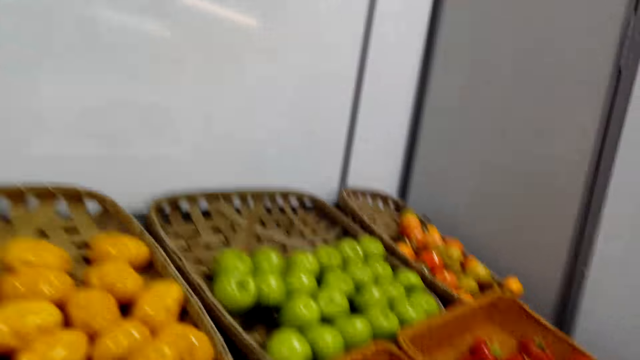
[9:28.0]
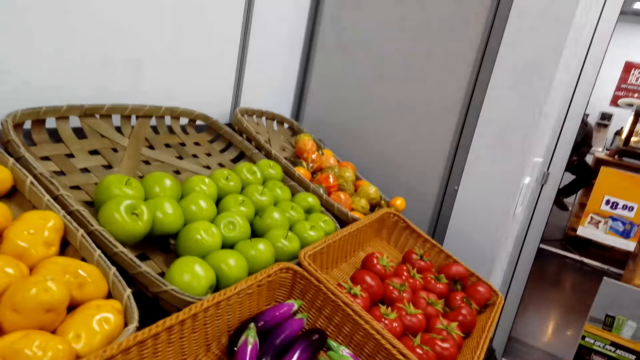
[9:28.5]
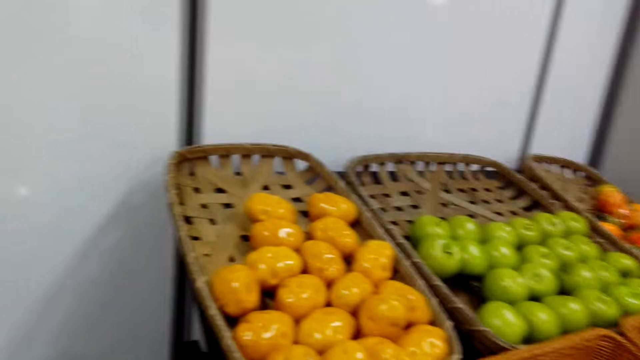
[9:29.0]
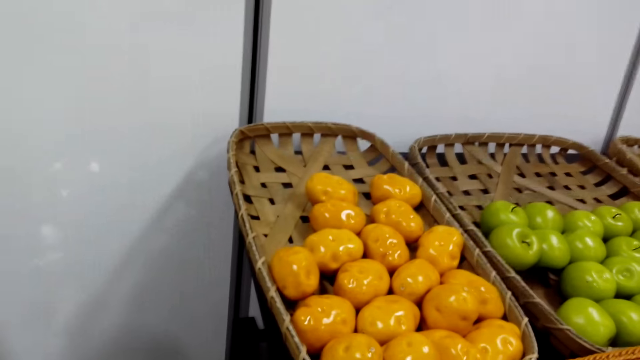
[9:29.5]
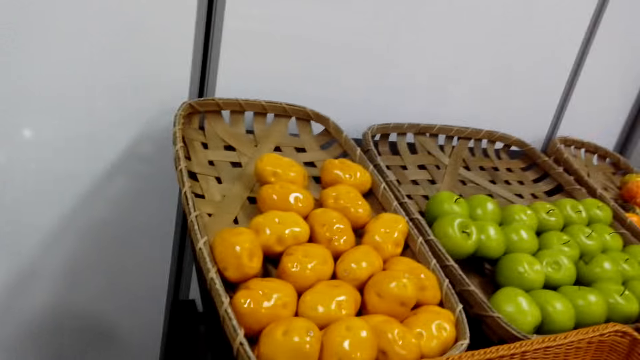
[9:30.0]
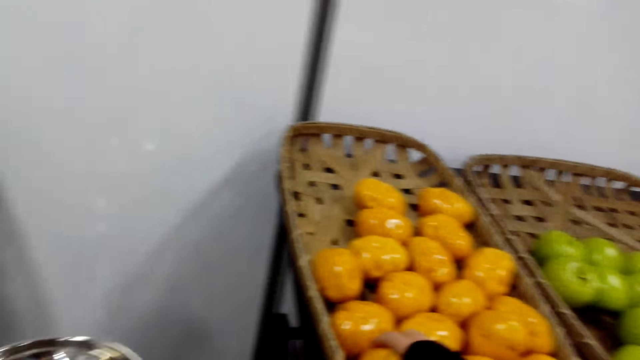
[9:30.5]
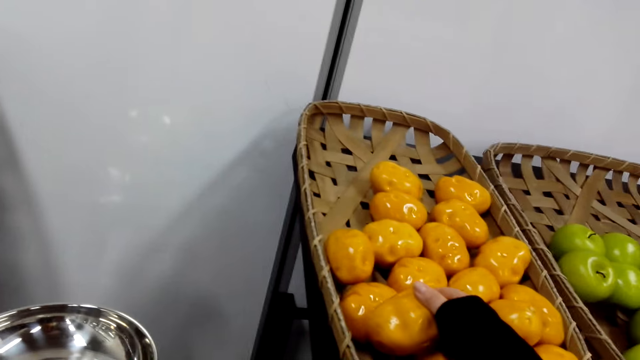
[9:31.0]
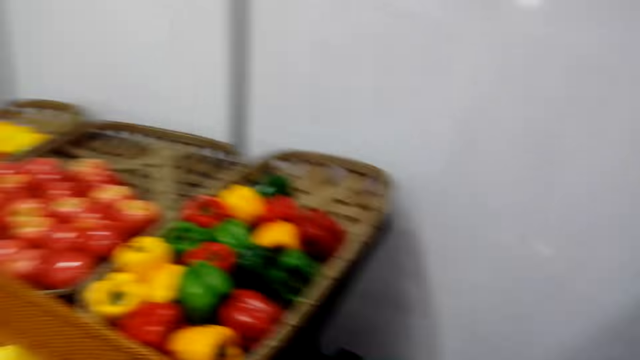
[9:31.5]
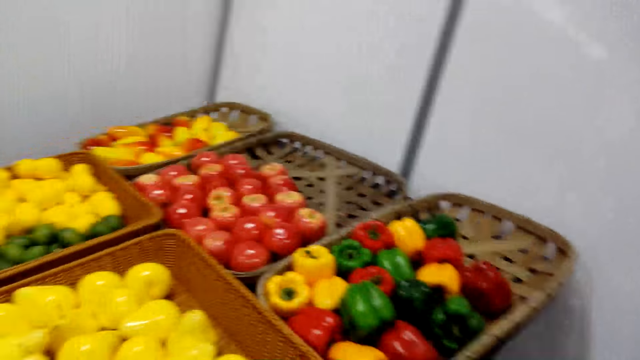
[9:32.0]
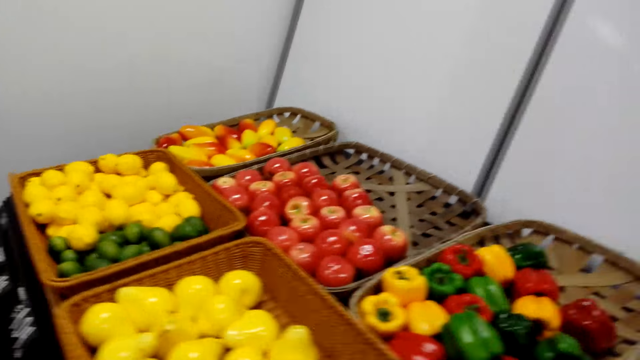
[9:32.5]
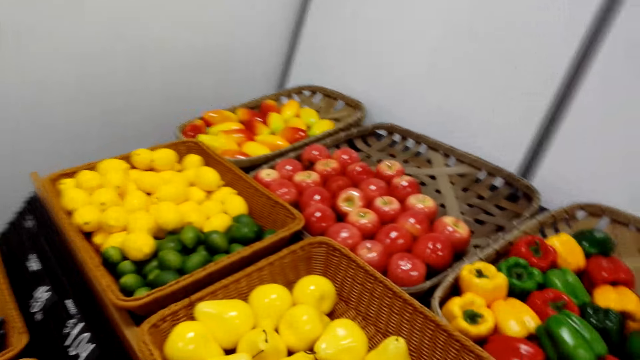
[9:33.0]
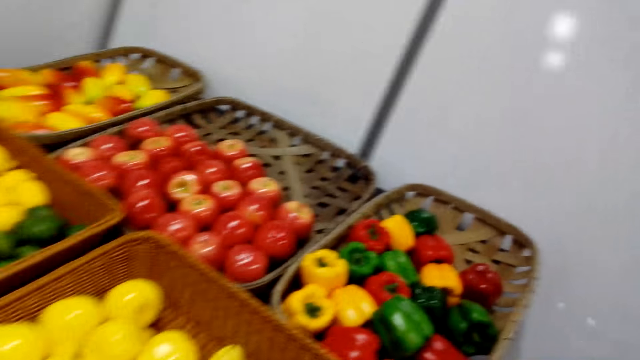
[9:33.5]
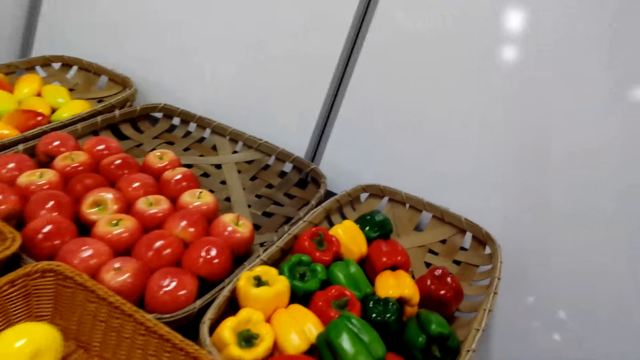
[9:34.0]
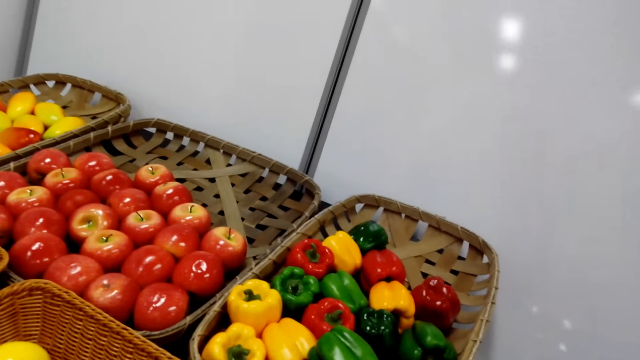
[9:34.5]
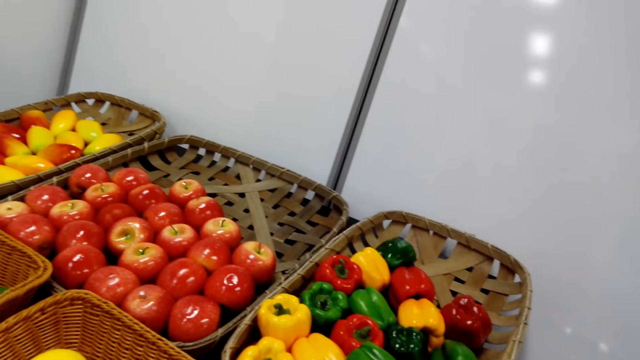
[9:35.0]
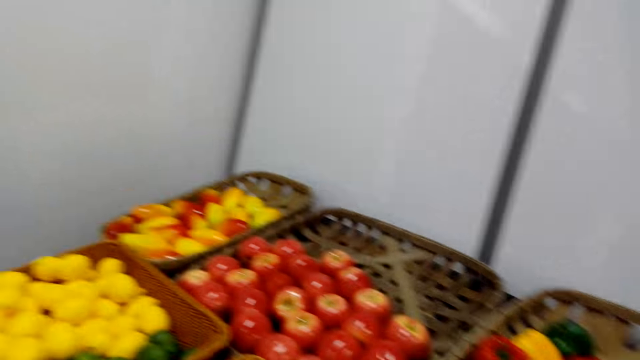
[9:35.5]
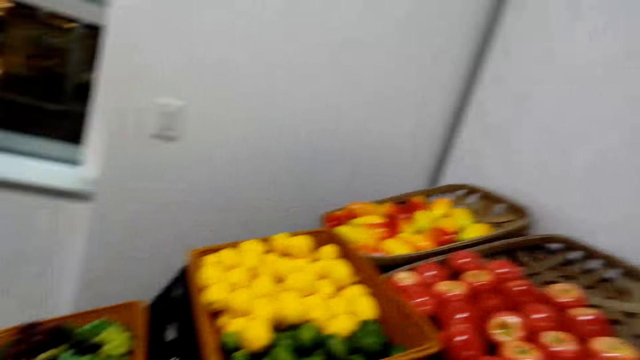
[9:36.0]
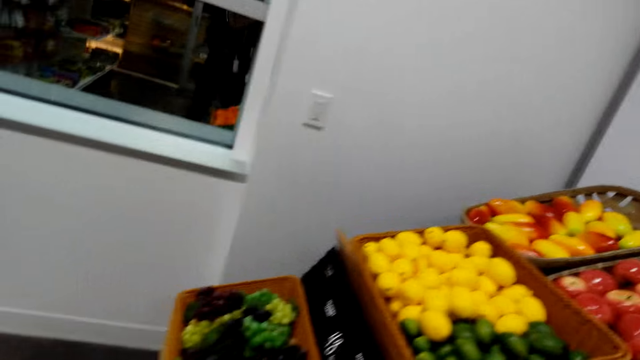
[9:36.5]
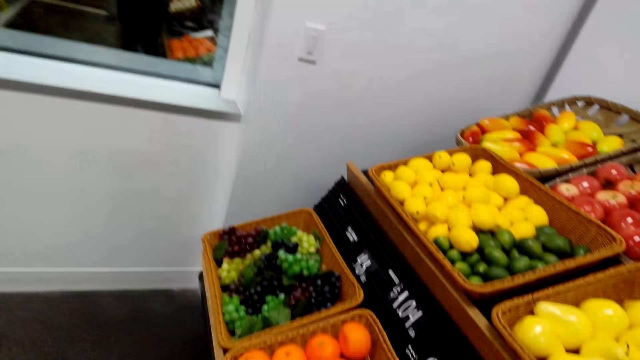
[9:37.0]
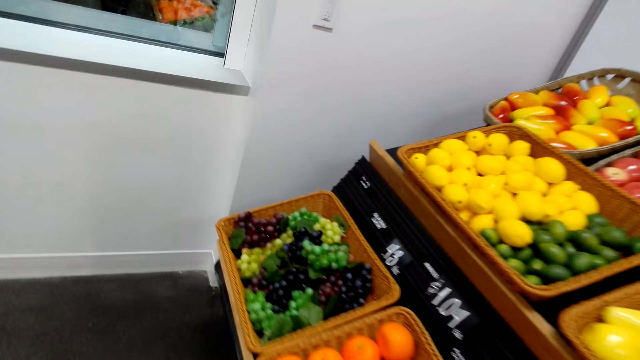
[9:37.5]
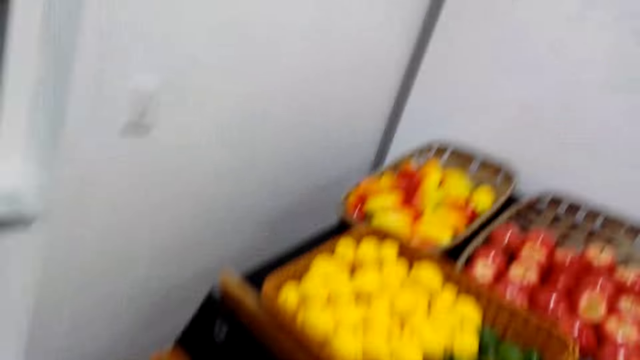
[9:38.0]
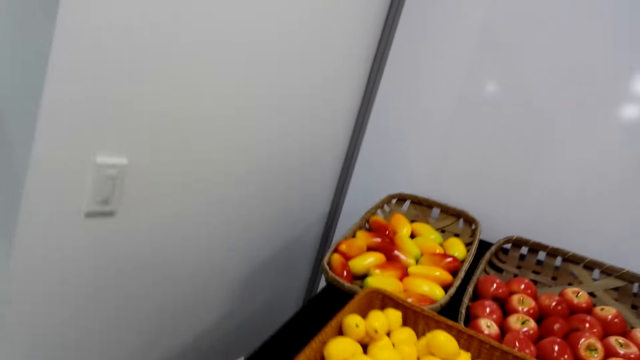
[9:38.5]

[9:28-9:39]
The camera wearer picks a potato. They pick pears. They look at the baskets. They walk in the supermarket.

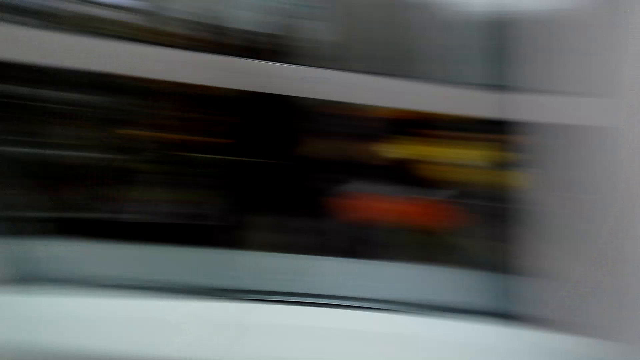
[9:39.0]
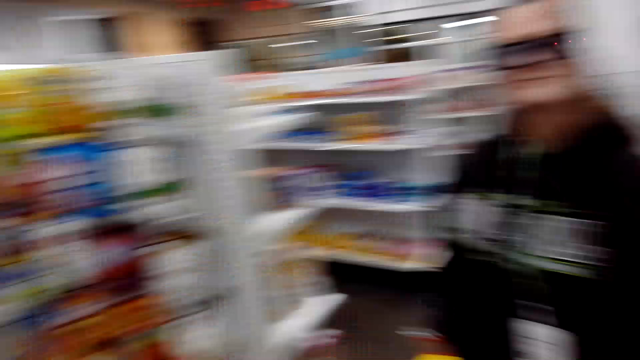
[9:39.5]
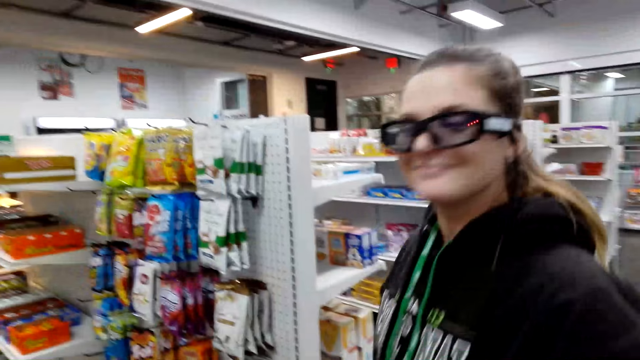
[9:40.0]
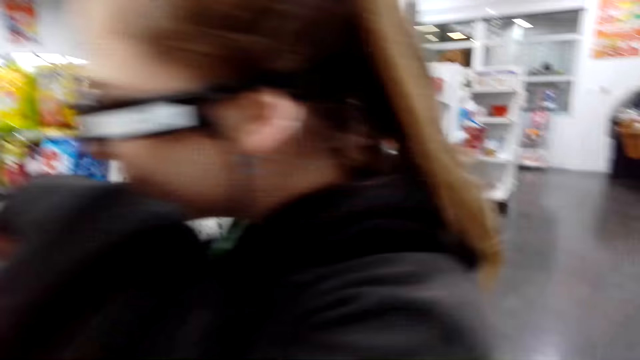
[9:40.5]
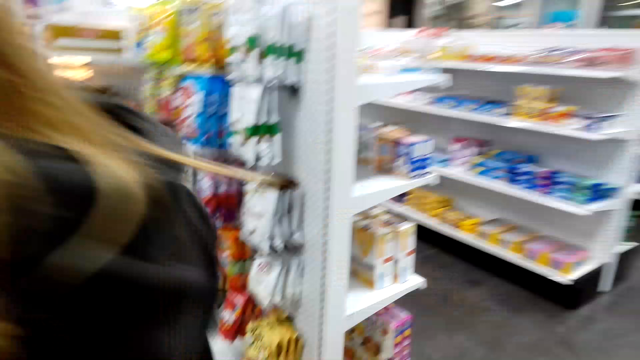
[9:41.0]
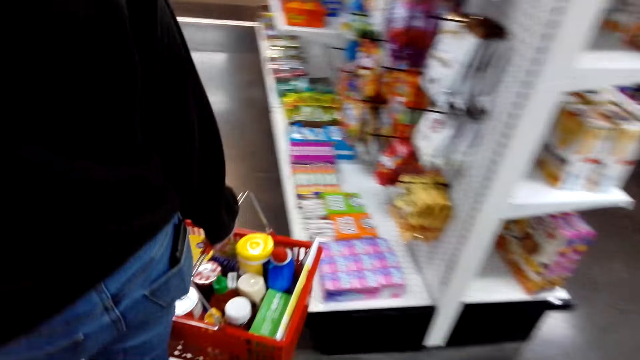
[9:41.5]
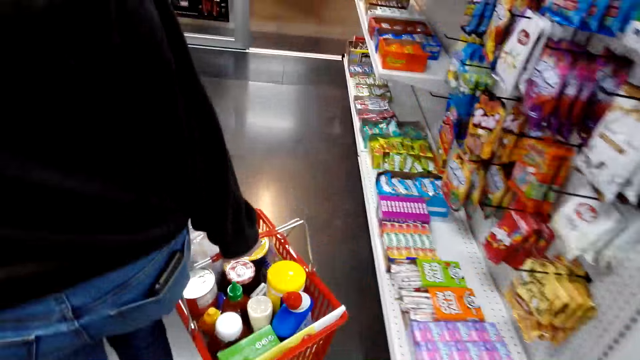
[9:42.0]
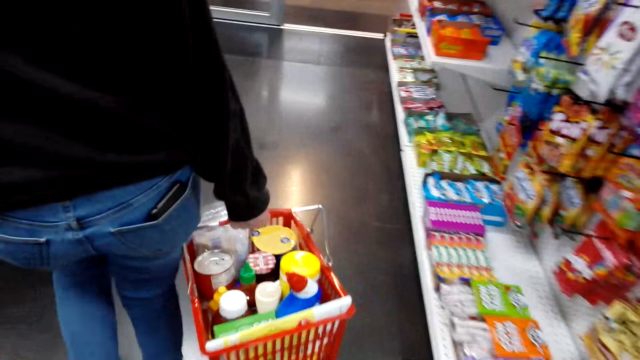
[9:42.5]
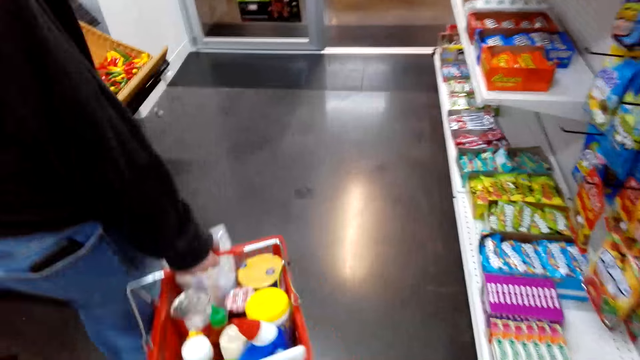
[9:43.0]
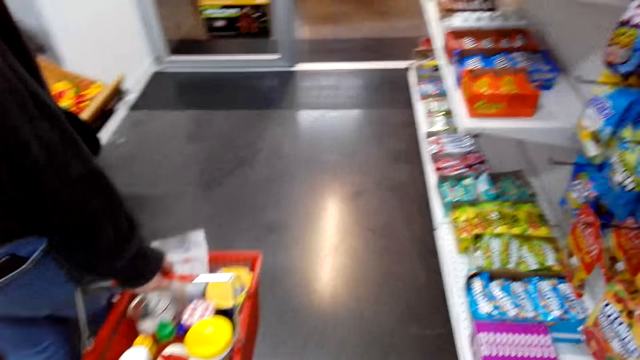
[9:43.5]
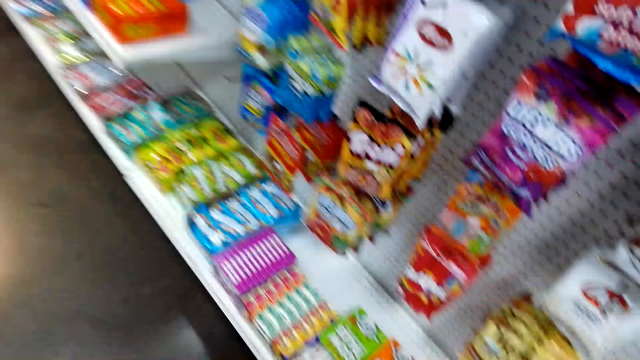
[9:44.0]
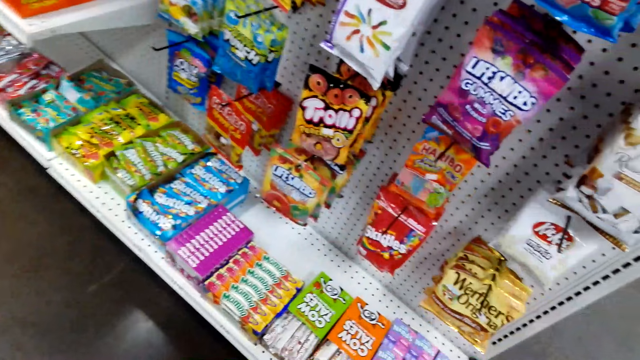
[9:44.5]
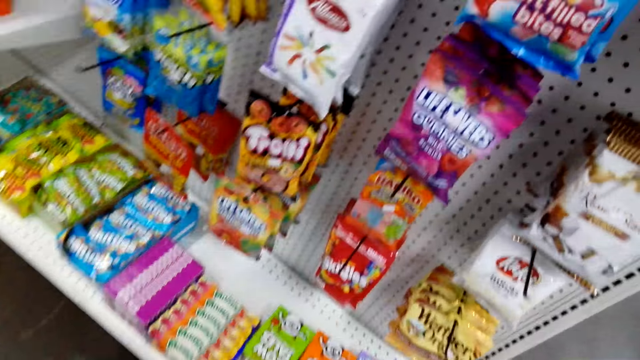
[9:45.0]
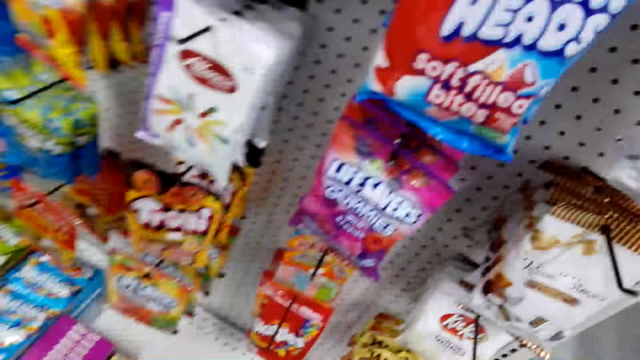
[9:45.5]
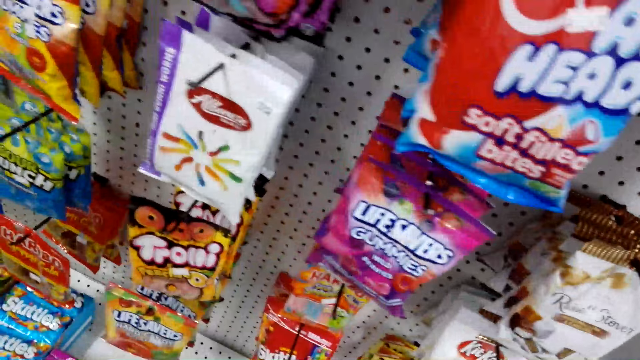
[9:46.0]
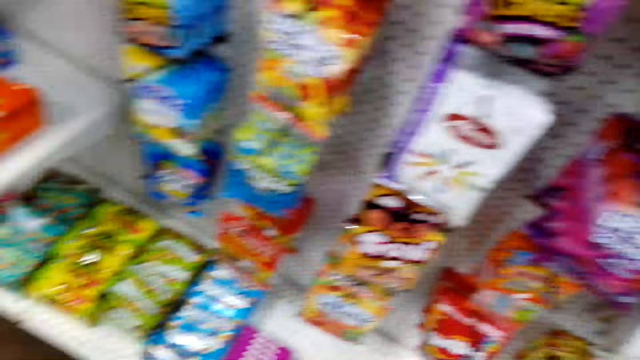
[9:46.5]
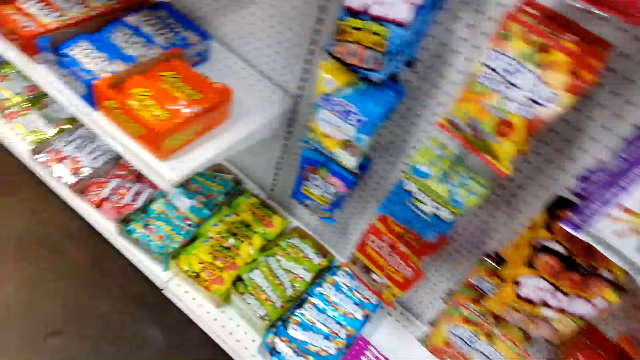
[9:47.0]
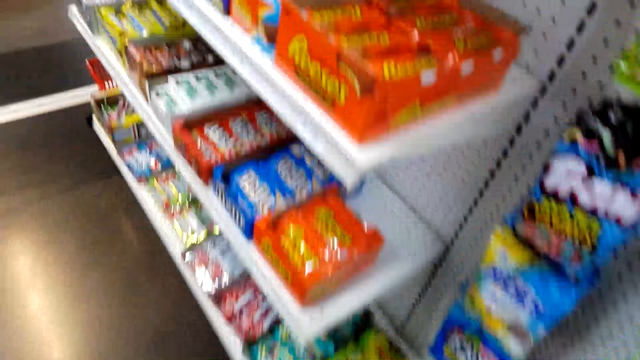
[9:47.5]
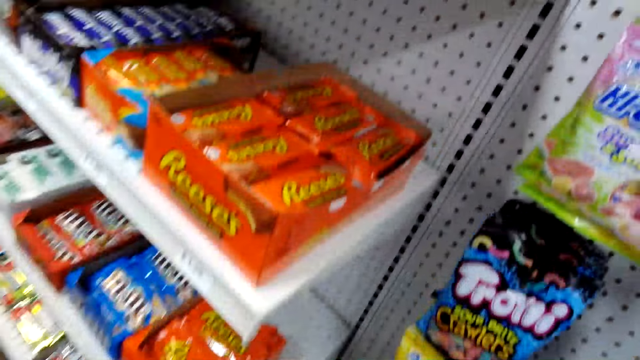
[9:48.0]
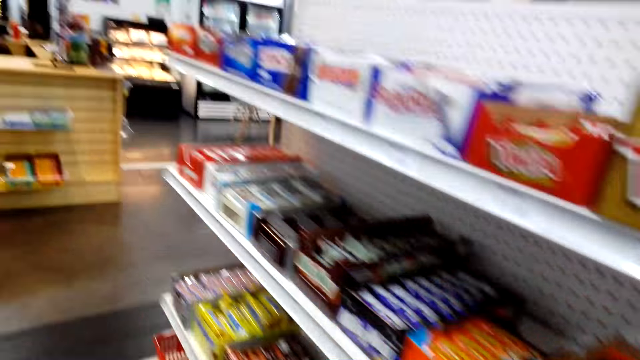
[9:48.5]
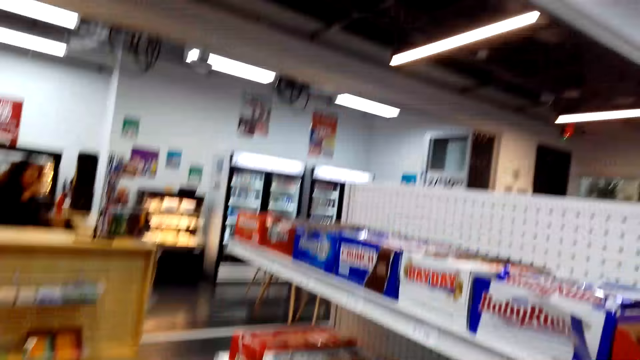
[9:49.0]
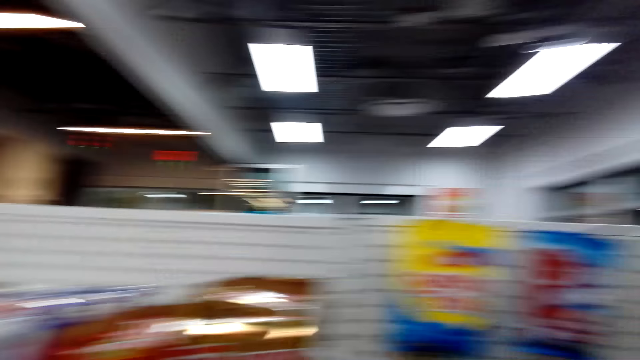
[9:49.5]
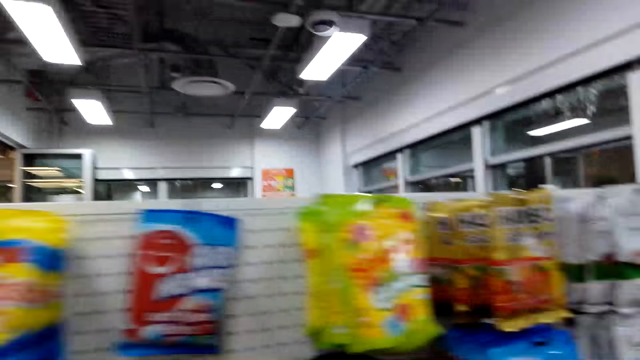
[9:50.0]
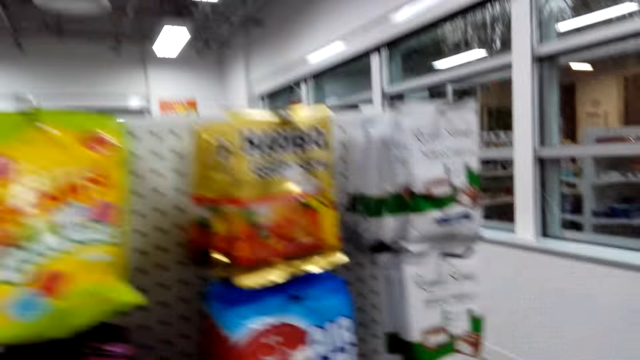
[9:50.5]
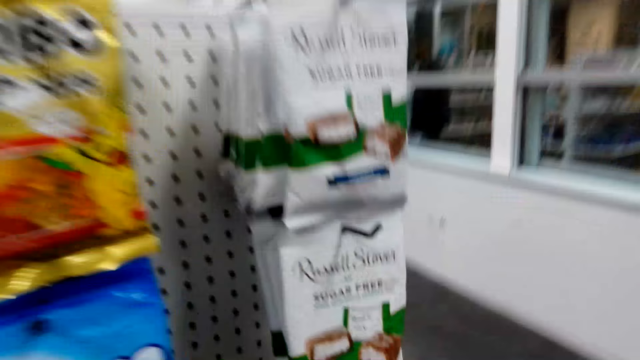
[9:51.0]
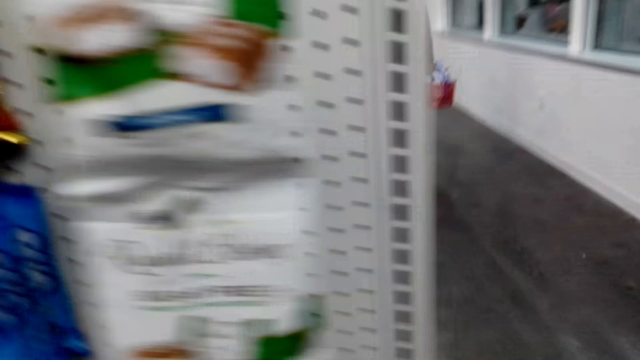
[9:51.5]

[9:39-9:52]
The camera wearer looks at a woman. The woman walks in front of the camera wearer in the supermarket. The camera wearer looks at the items on the shelves. They walk in the supermarket. They look around the store.
